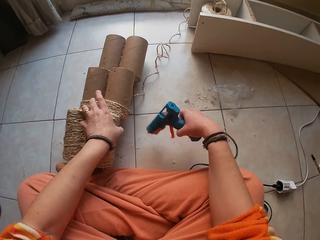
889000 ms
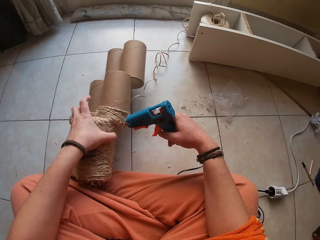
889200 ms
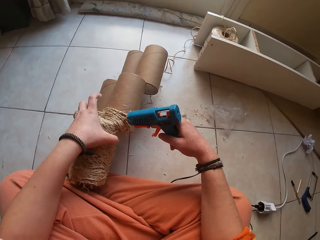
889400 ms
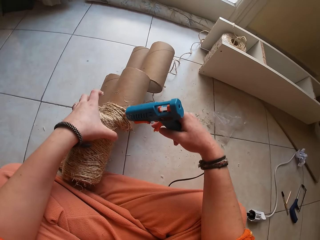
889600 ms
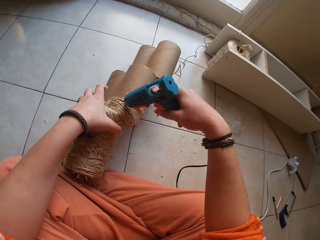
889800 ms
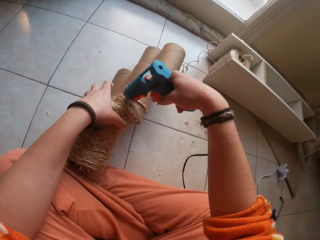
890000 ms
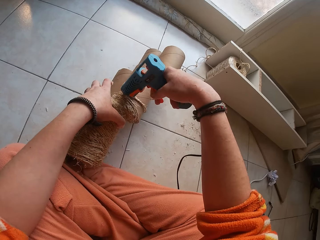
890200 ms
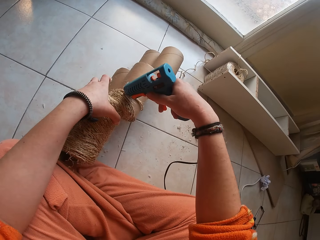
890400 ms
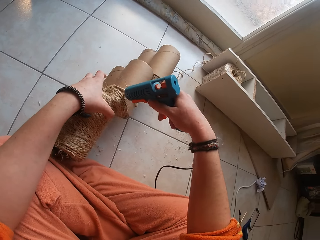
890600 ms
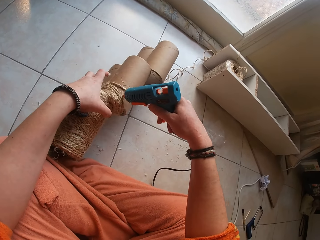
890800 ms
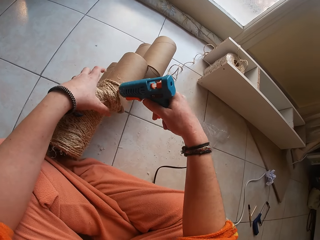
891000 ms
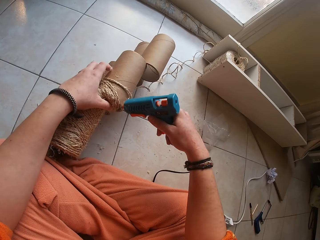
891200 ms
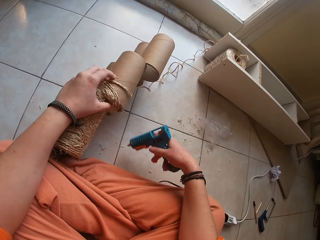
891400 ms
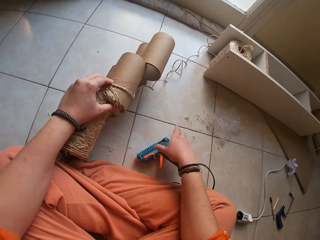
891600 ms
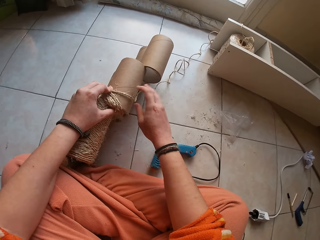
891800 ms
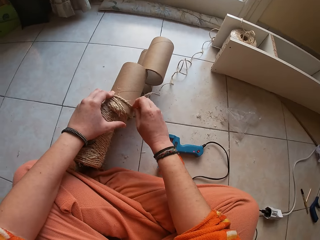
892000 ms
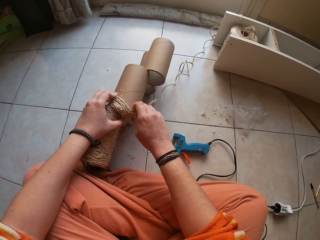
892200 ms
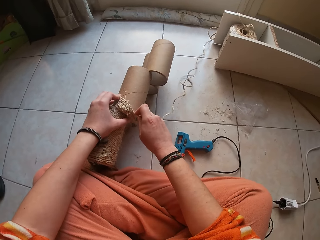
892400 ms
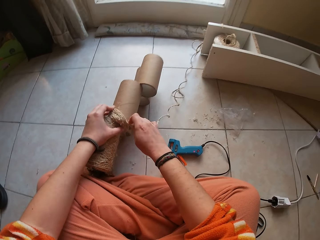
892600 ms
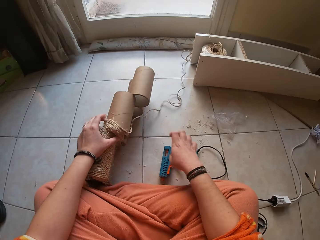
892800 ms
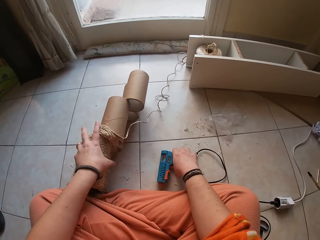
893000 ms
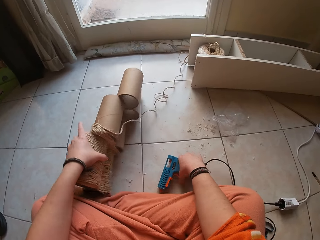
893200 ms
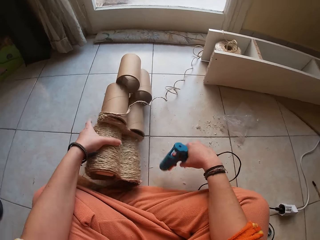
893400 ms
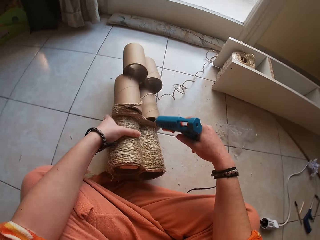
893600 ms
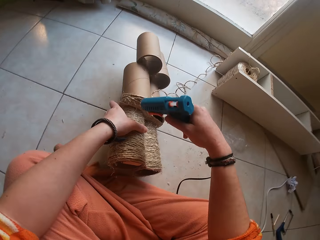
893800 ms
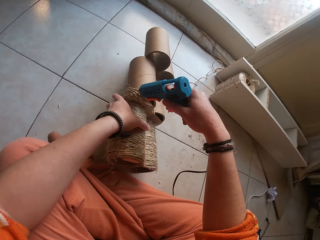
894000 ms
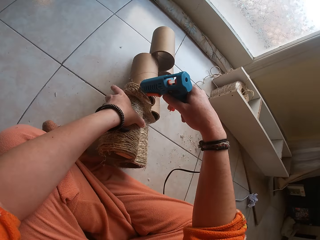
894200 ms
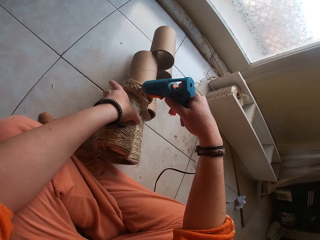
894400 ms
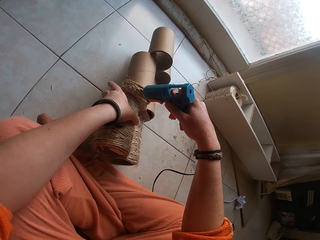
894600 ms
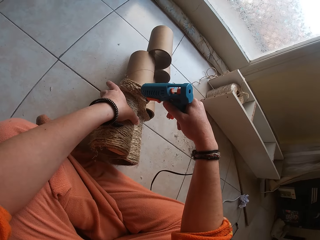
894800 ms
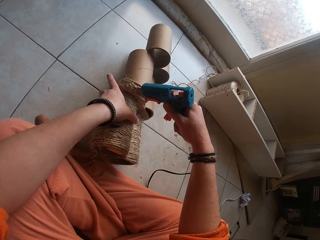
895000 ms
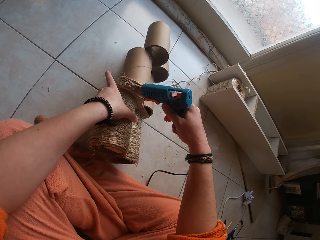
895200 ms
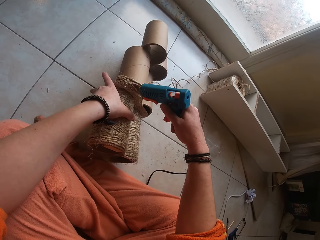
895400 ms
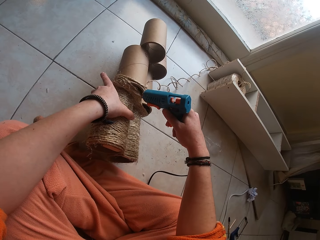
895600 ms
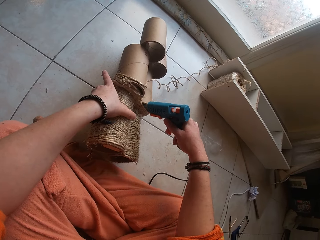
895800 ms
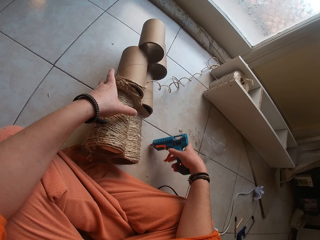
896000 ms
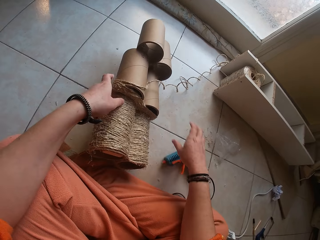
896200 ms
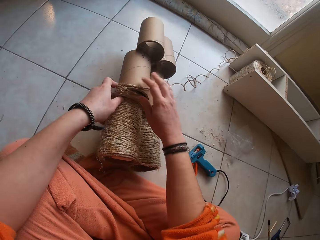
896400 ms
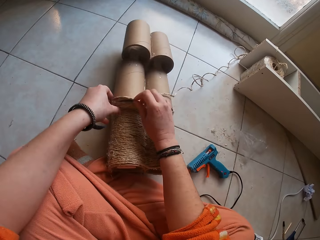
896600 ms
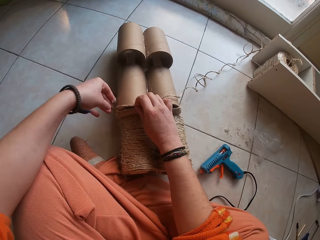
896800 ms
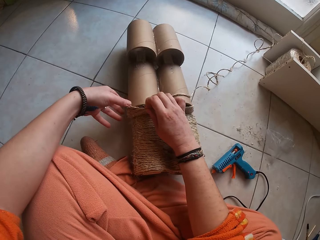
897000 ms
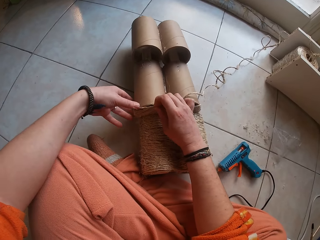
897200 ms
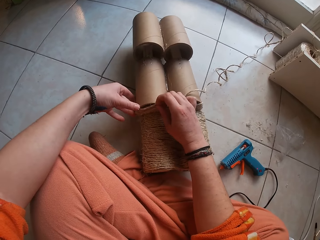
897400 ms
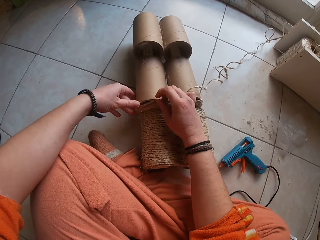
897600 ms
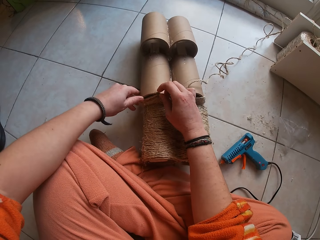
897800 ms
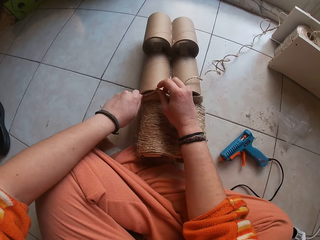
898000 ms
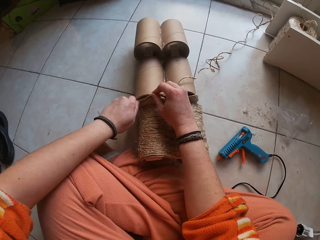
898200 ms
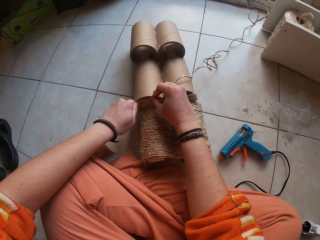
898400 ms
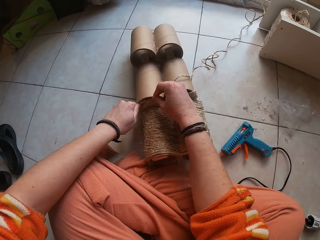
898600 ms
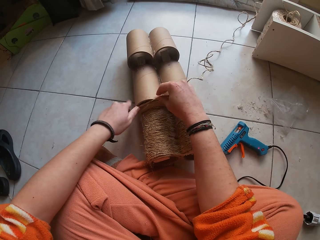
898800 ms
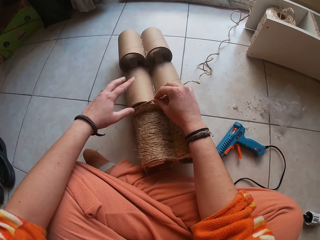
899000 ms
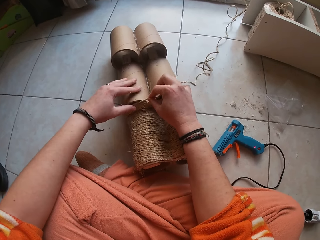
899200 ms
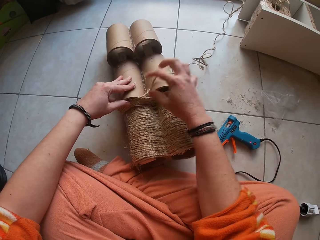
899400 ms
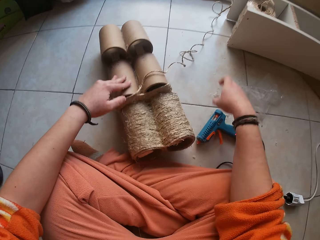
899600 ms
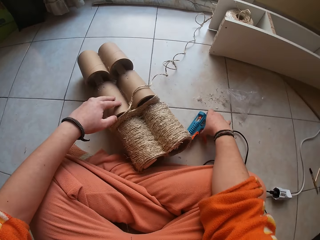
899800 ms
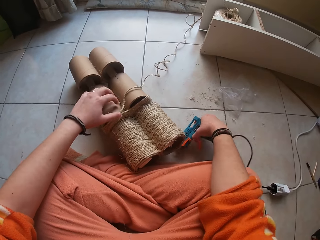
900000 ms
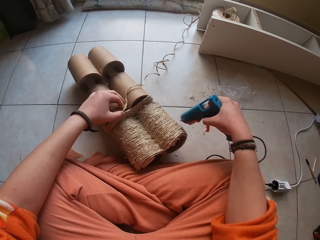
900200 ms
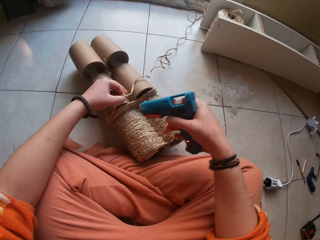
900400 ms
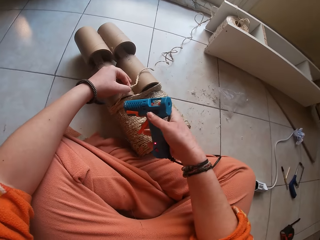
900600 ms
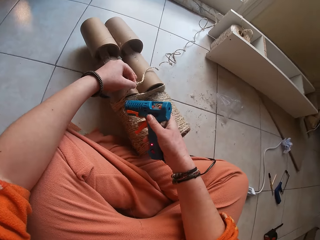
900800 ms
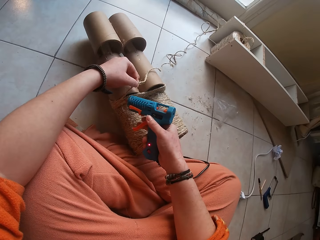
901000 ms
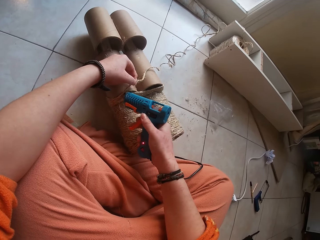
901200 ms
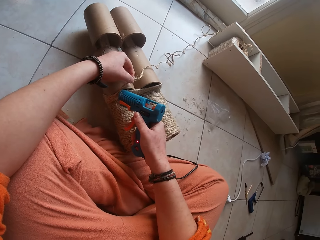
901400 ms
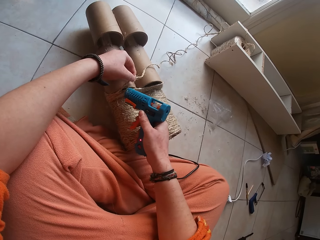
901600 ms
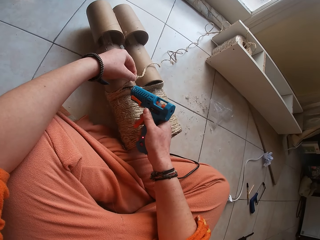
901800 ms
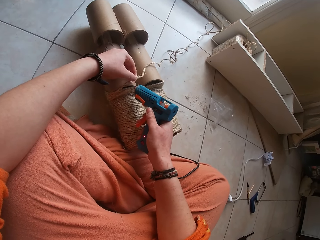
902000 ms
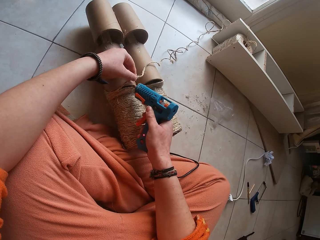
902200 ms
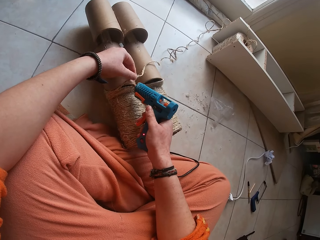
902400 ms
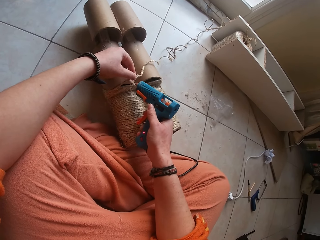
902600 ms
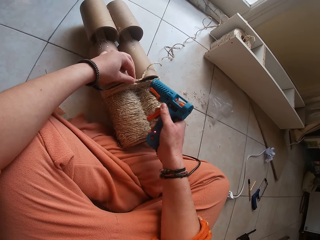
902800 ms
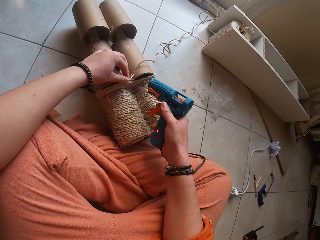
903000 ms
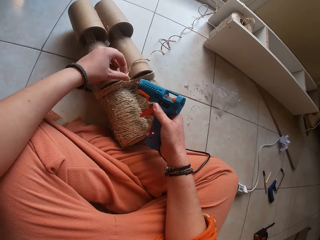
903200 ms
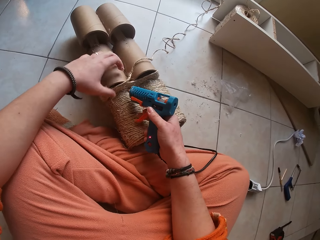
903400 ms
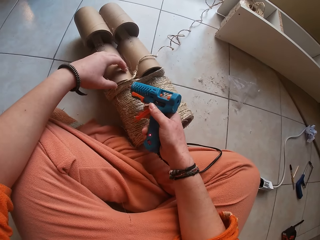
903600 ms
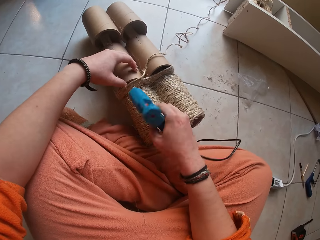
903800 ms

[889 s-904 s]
The camera wearer picks up the hot glue gun from the ground with his right hand. He applies gum on the cardboard craft with the hot glue gun in his right hand. He drops the hot glue gun on the ground with his right hand. He gums the twine on the cardboard craft with both hands. He picks up the hot glue gun from the ground with his right hand. He applies gum on the cardboard craft with the hot glue gun in his right hand. He drops the hot glue gun on the ground with his right hand. He gums the twine on the cardboard craft with both hands. He picks up the hot glue gun from the ground with his right hand. He applies gum on the cardboard craft with the hot glue gun in his right hand.

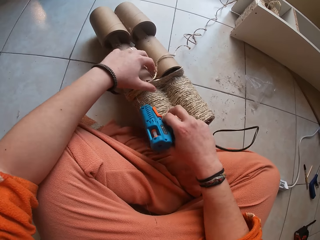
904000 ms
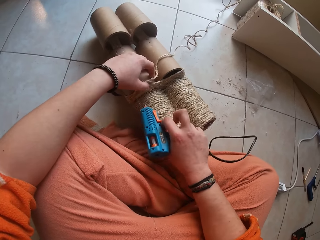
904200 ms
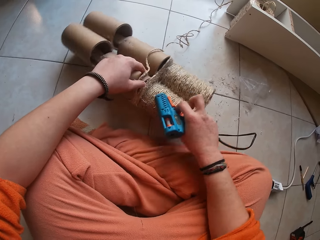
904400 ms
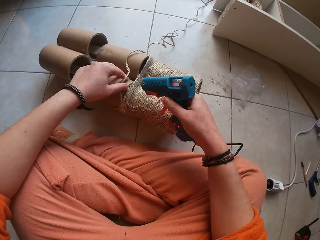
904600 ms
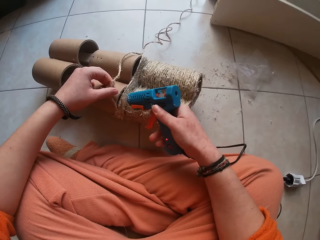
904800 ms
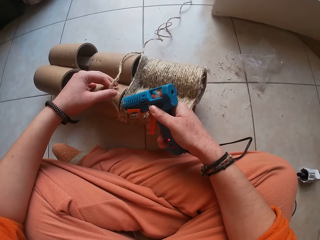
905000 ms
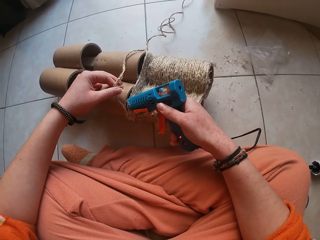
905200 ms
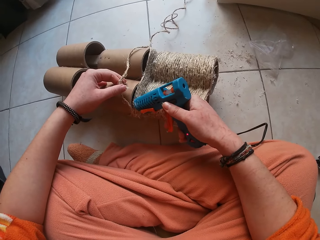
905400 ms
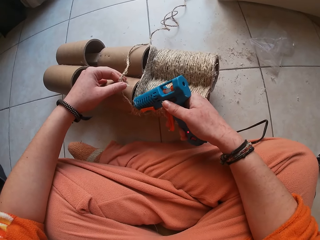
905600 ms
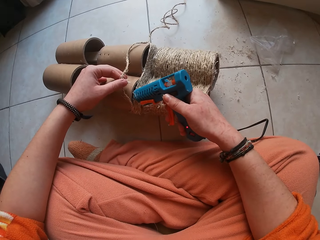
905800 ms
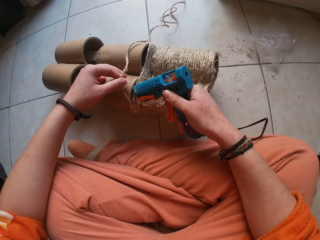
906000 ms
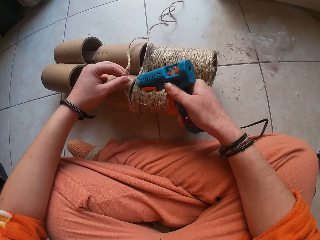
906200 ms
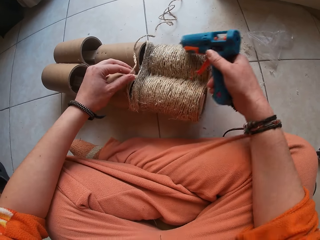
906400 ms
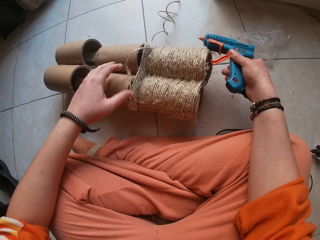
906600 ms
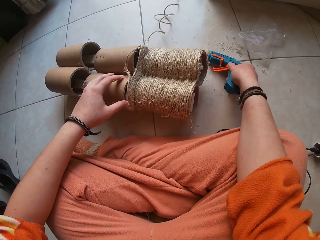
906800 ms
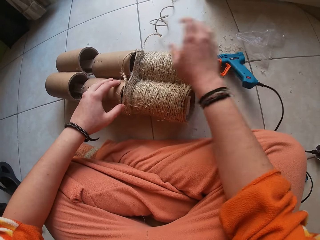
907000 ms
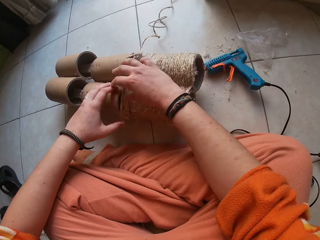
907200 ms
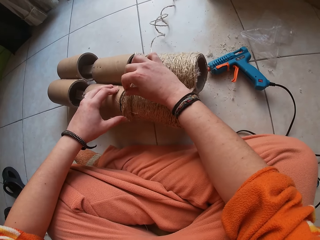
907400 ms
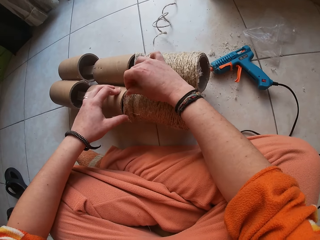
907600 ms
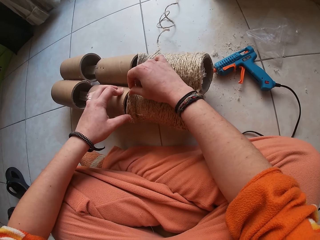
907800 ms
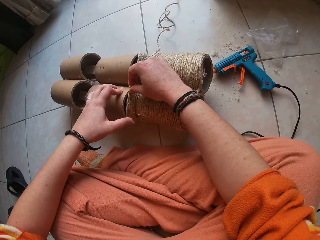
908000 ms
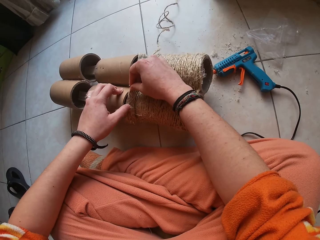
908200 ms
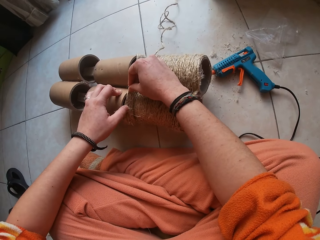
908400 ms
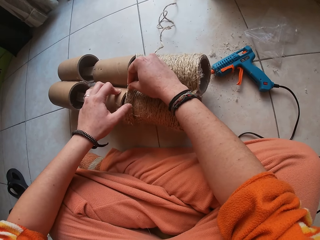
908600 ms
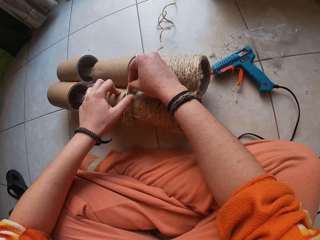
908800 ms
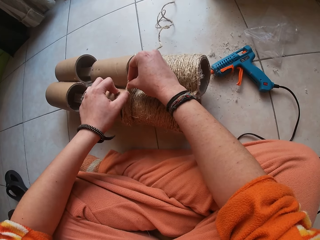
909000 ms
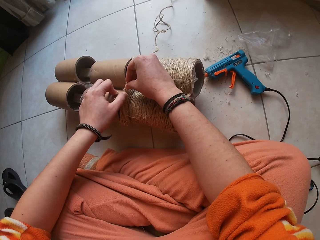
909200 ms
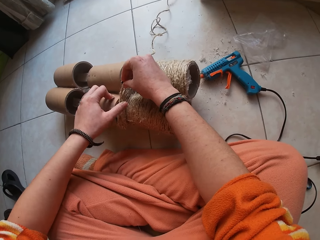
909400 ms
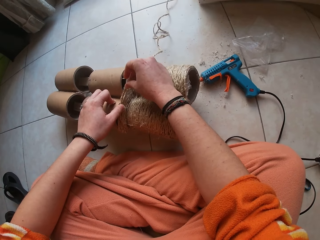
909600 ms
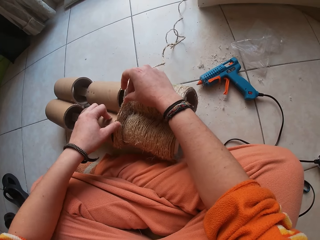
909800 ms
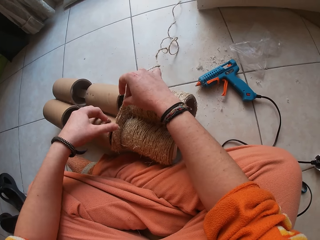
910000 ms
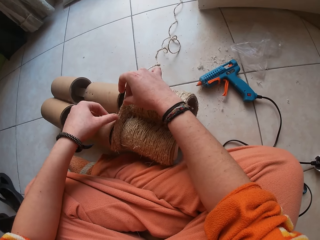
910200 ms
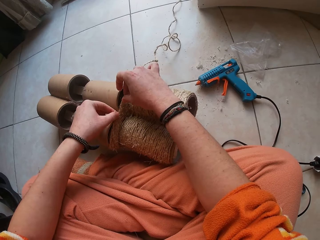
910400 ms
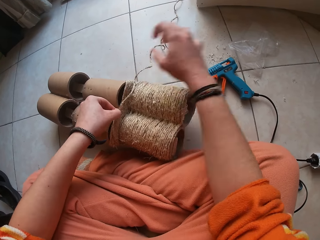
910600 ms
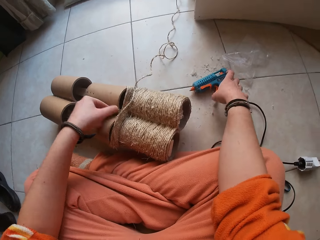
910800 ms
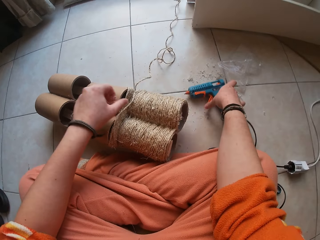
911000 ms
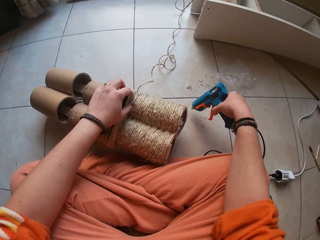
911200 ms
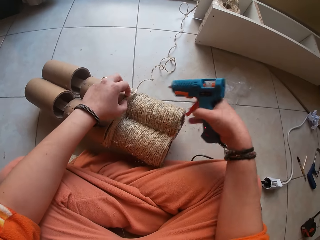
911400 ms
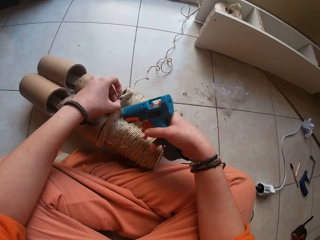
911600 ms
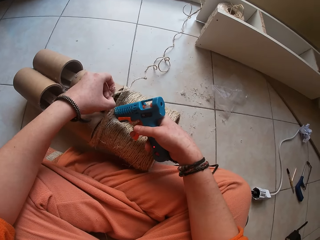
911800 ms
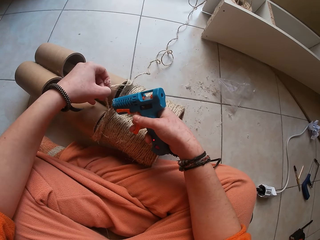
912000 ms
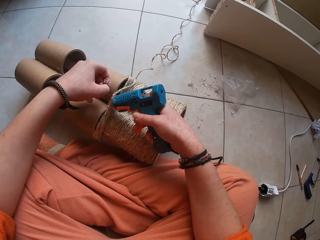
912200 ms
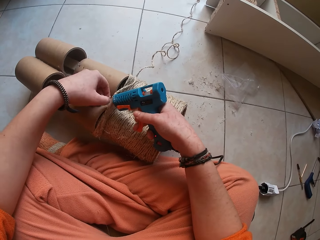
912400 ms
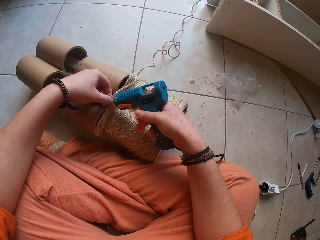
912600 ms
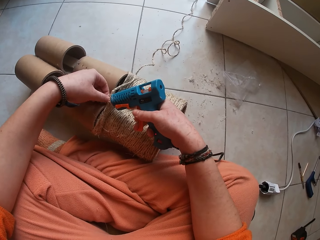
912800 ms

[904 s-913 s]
The camera wearer drops the hot glue gun on the ground with his right hand. He gums the twine on the cardboard craft with both hands. He picks up the hot glue gun from the ground with his right hand. He applies gum on the cardboard craft with the hot glue gun in his right hand.
